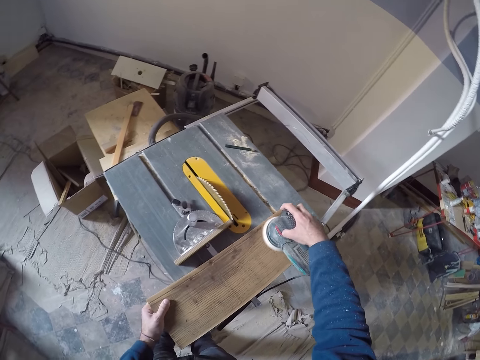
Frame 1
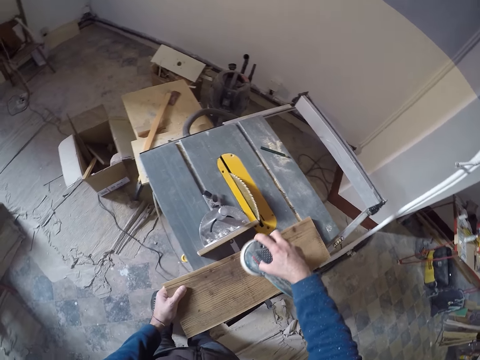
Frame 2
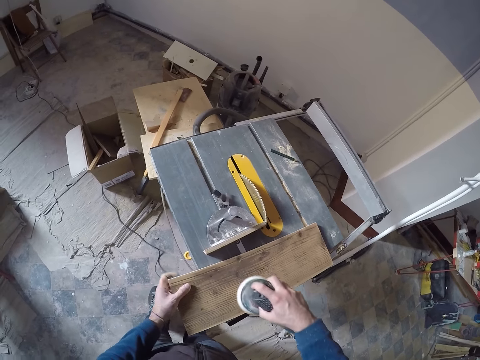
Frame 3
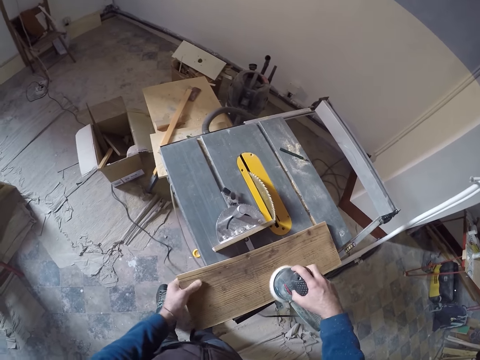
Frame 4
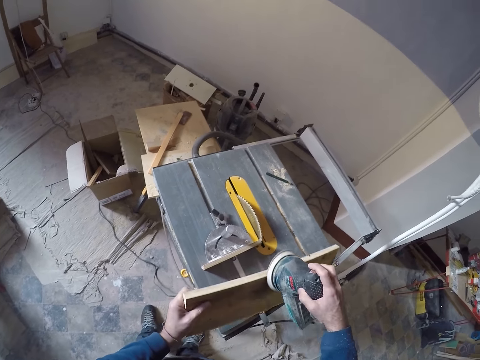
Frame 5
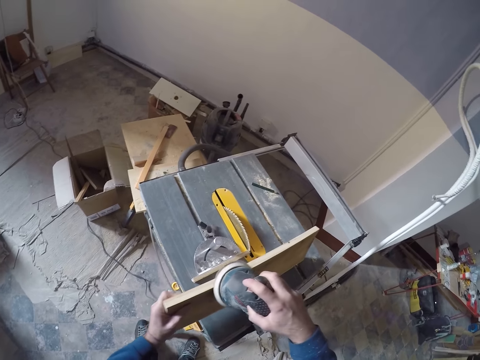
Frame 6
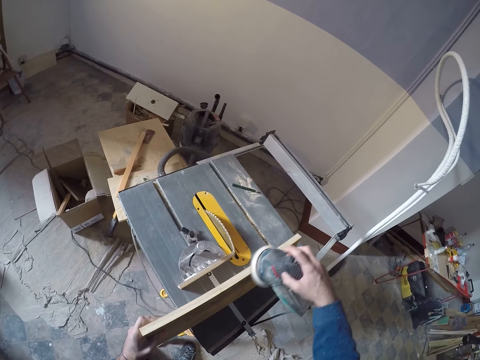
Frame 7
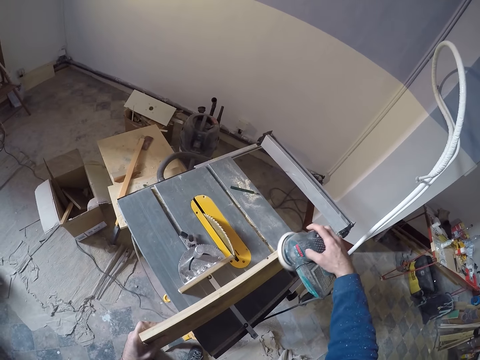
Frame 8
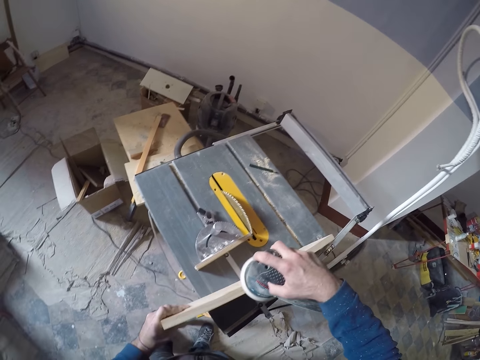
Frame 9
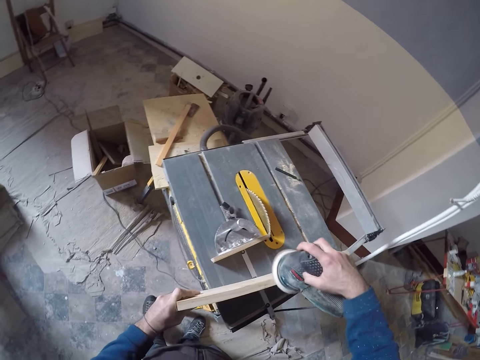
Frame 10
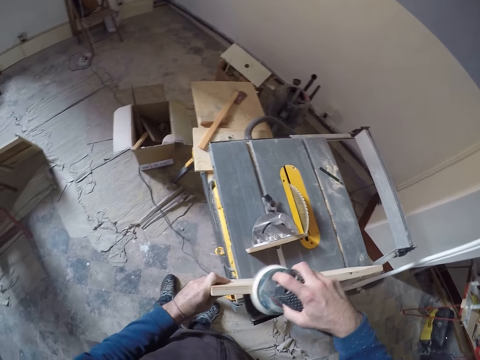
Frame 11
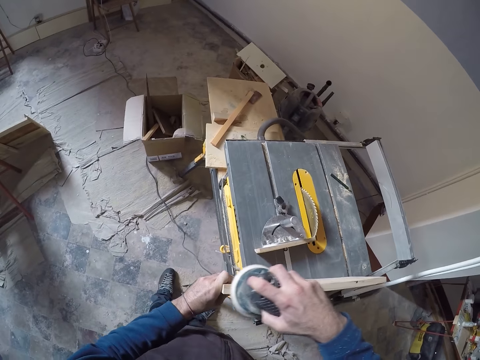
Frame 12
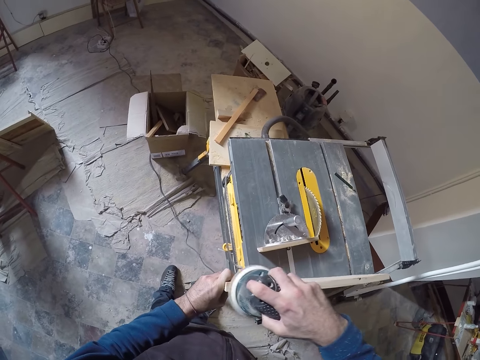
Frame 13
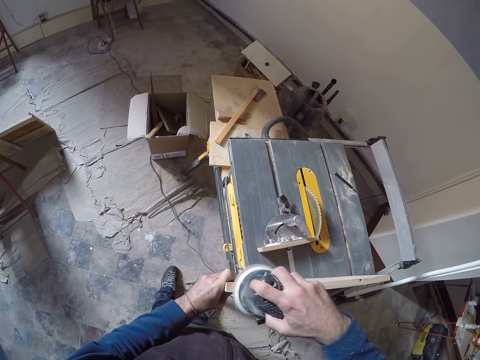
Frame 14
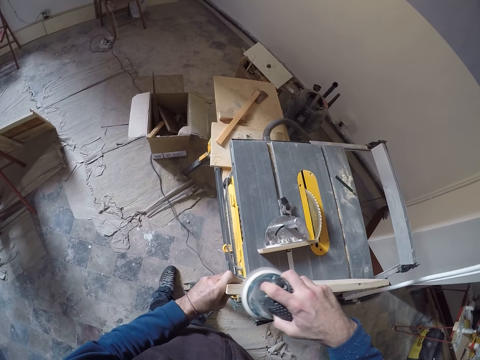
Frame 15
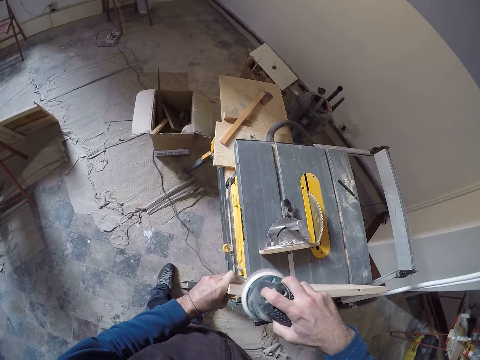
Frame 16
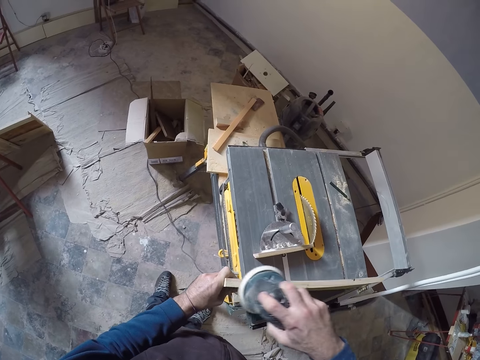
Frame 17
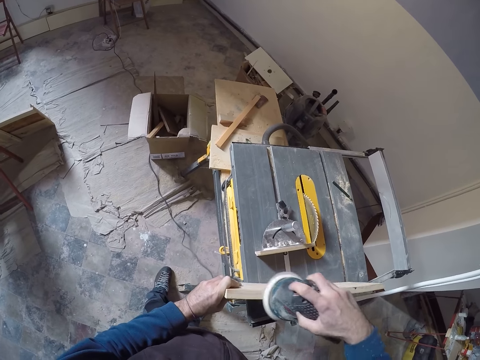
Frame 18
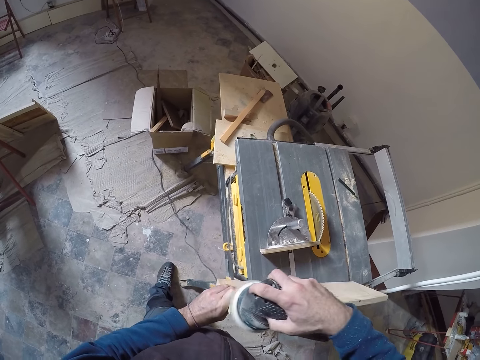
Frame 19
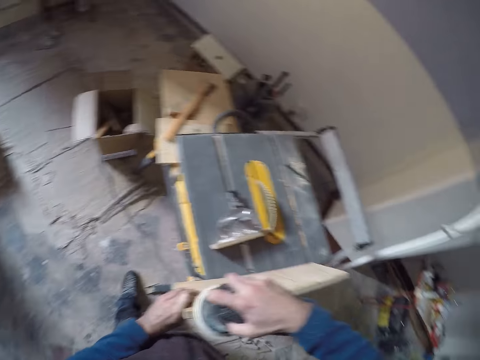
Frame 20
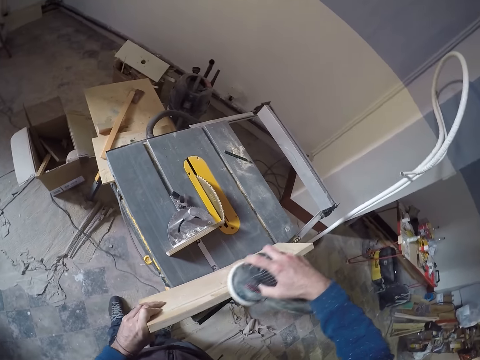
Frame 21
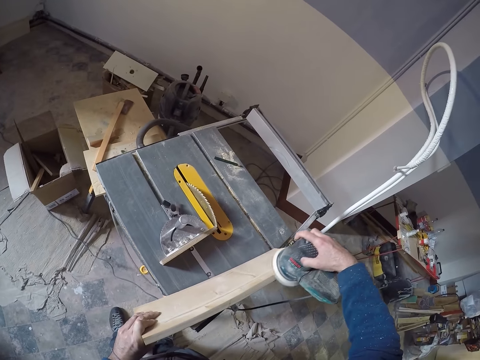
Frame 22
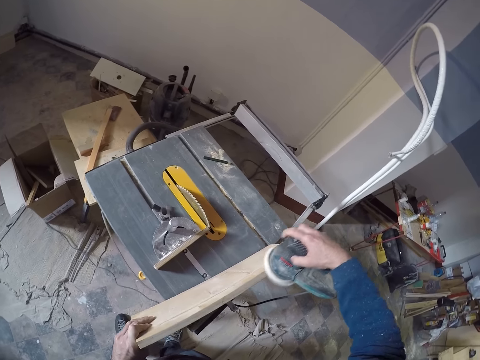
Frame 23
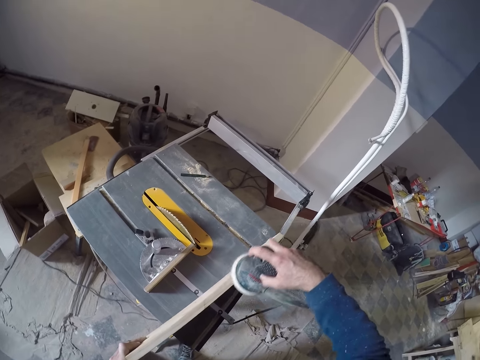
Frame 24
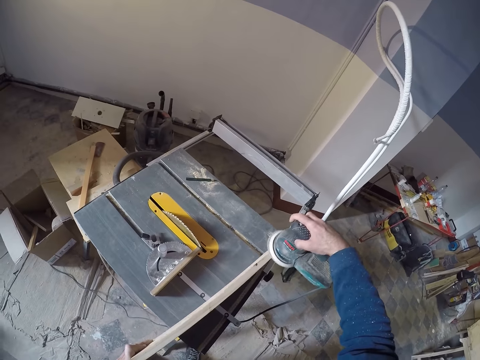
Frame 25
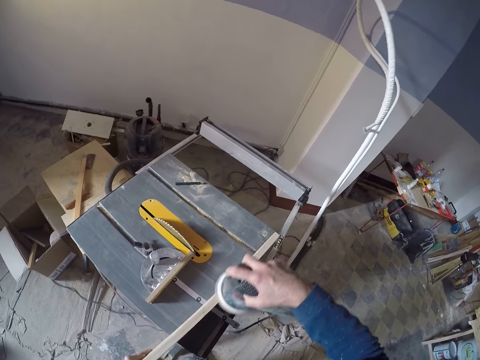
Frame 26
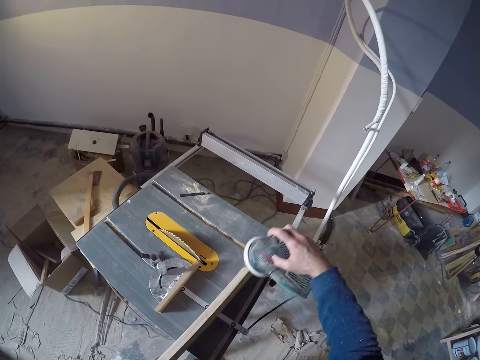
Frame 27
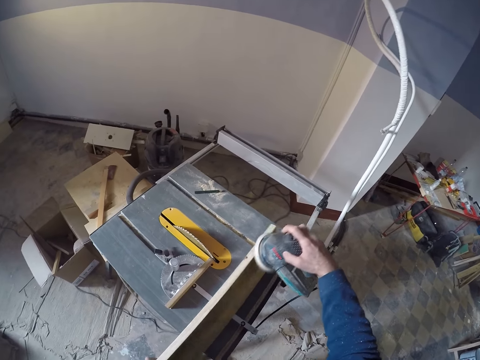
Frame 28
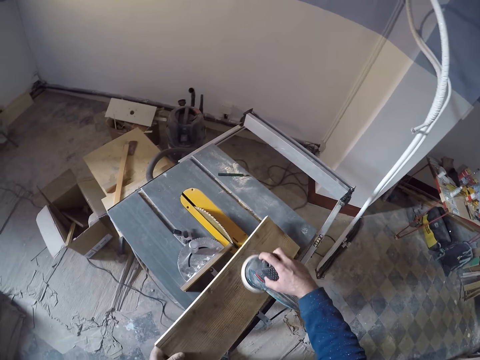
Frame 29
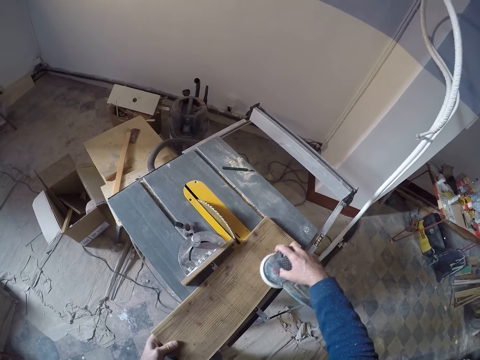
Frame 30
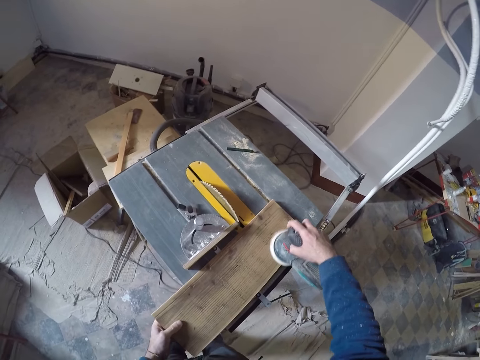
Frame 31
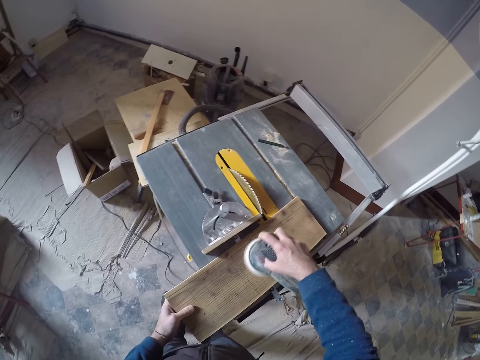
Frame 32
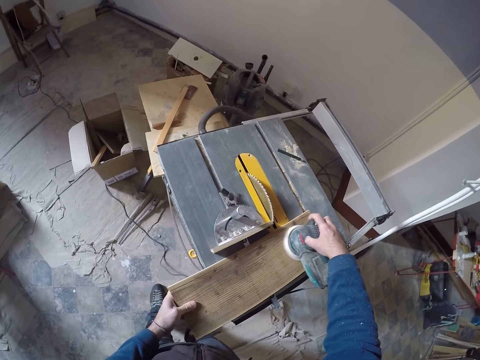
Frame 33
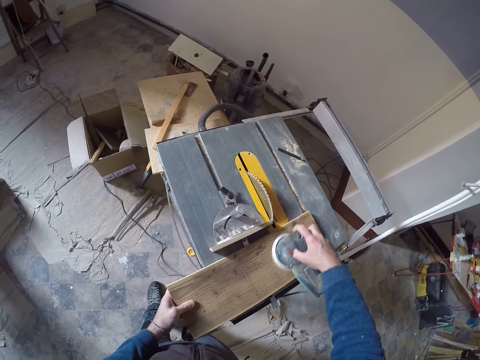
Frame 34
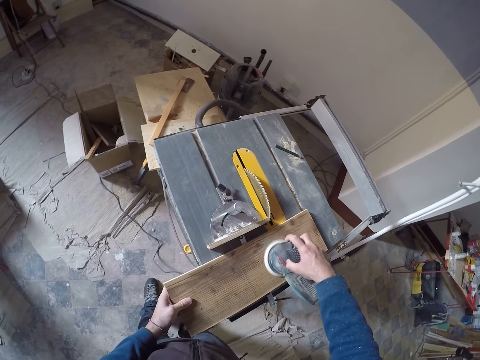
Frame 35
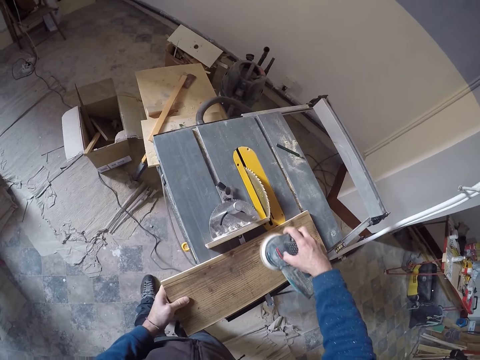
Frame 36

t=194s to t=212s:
The camera wearer raises the wood. They smoothen the wood with the sandpaper machine. They put the wood on the table saw.

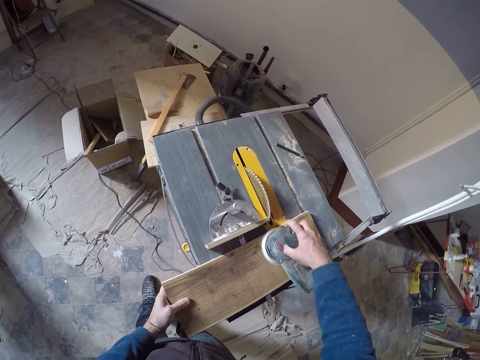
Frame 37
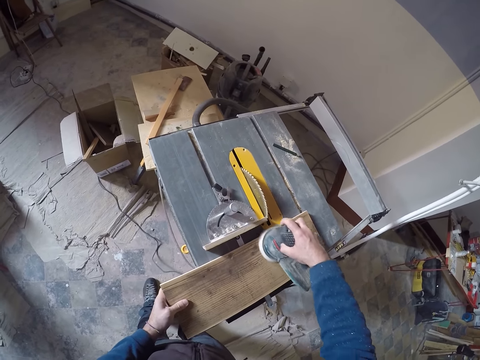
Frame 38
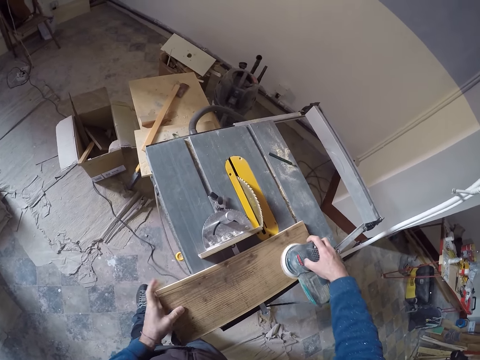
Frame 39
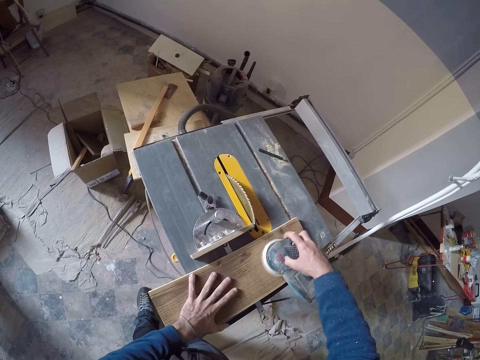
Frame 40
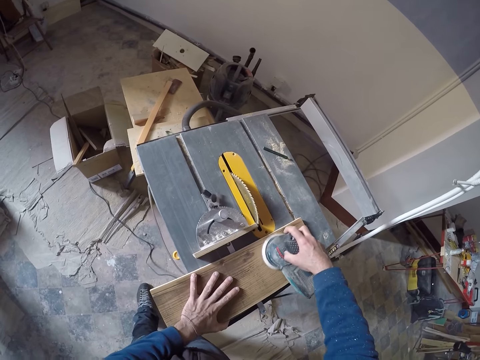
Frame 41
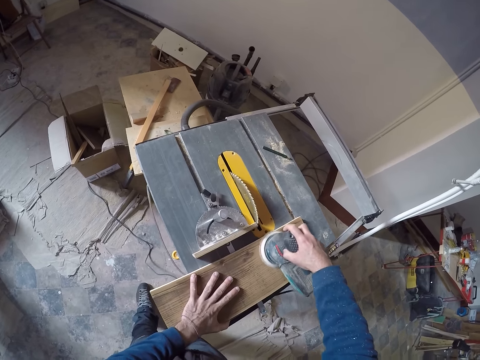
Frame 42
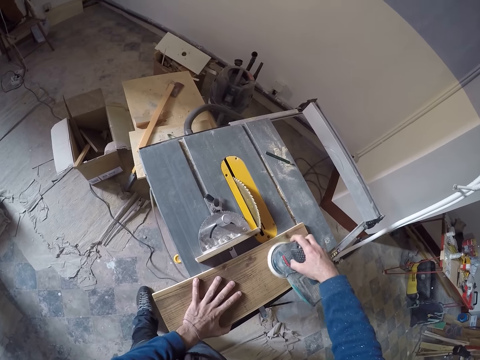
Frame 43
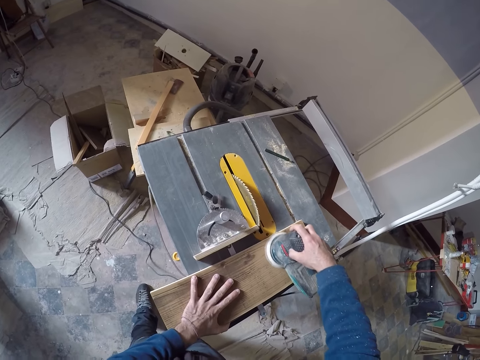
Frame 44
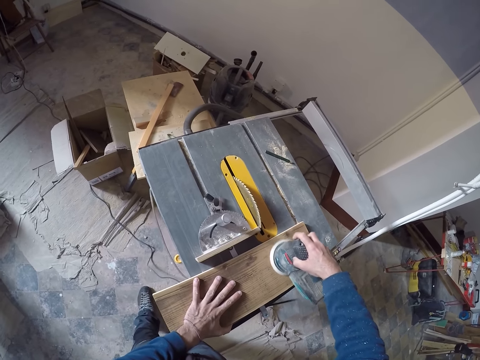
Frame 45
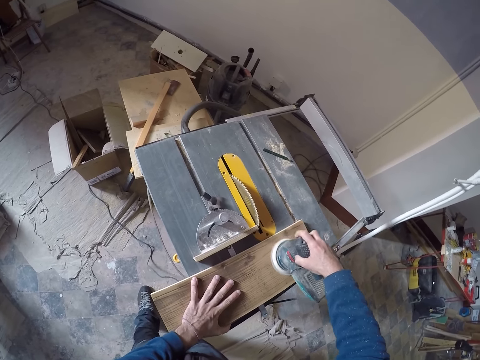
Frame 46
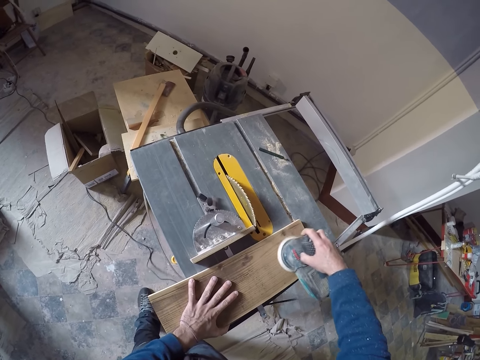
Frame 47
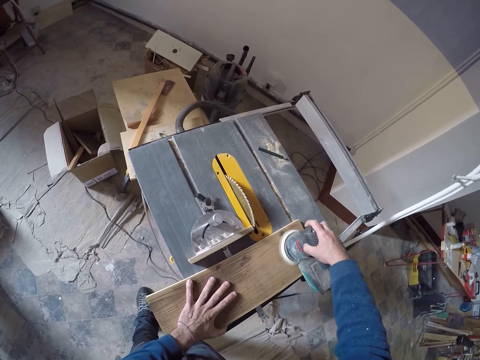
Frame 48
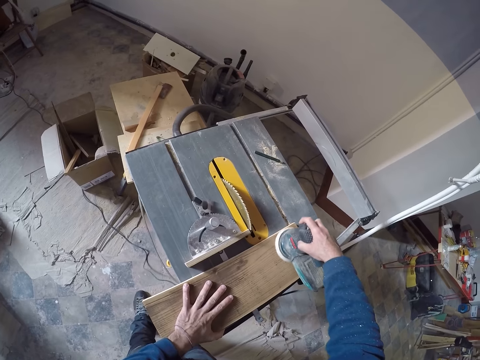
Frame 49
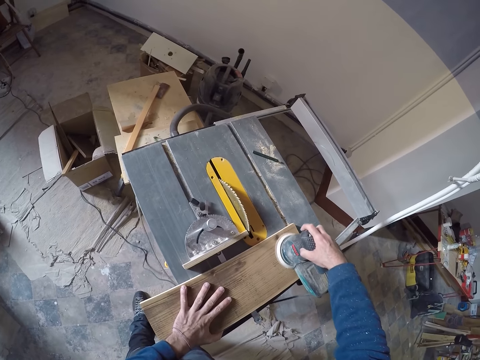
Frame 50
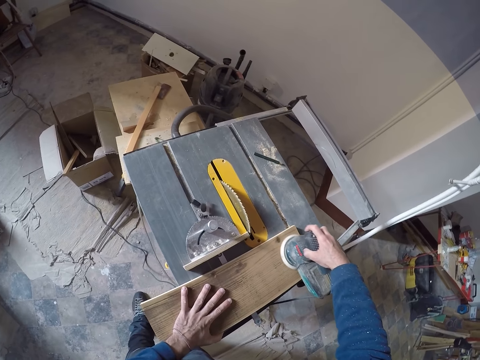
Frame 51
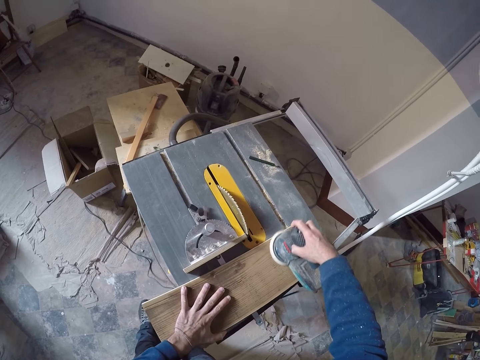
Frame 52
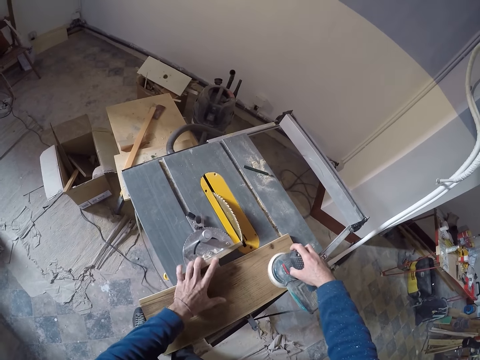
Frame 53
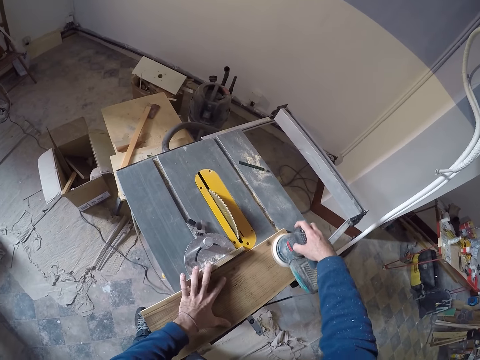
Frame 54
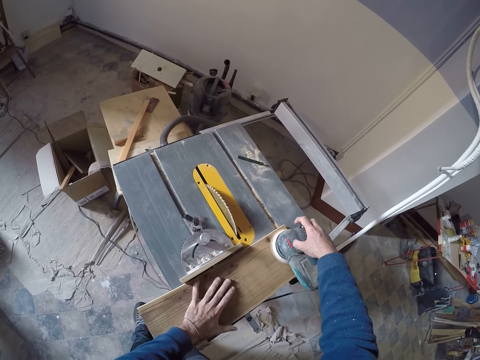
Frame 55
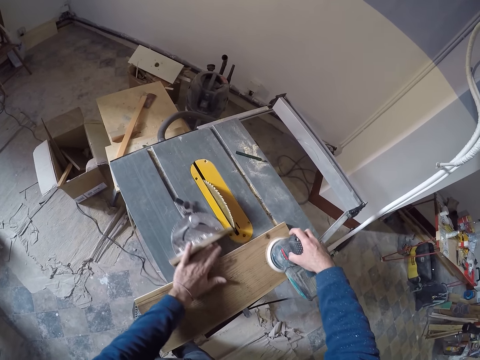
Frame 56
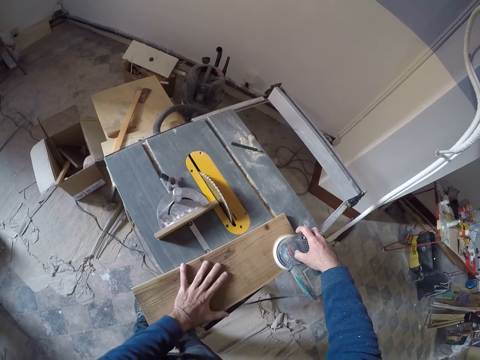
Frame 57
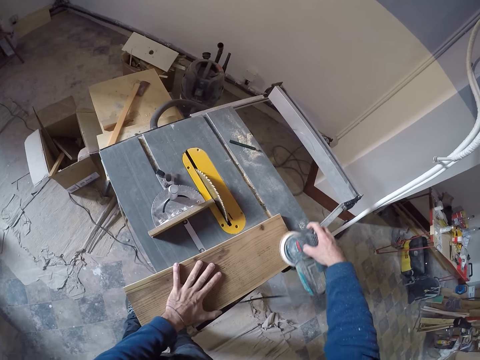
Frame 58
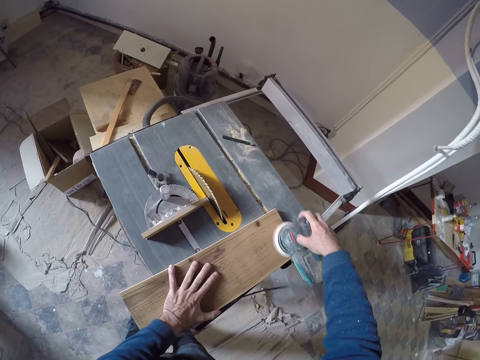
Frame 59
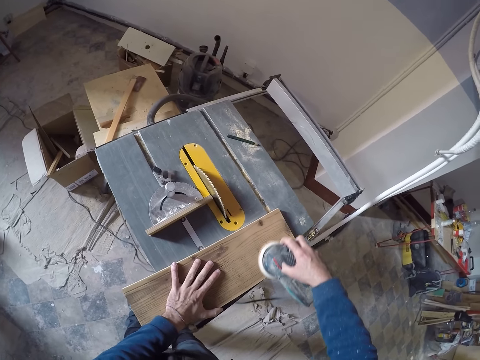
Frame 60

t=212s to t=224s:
The camera wearer pulls the miter gauge. They smoothen the wood with a sandpaper machine. They push the miter gauge. They smoothen the wood with a sandpaper machine.
